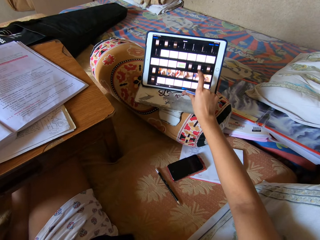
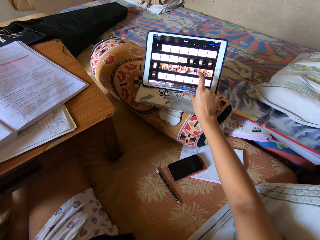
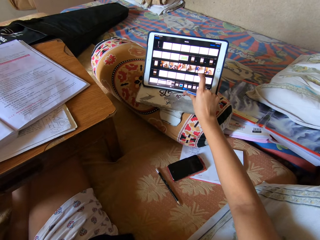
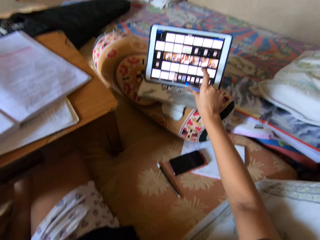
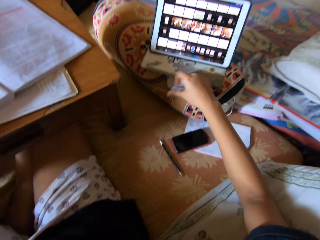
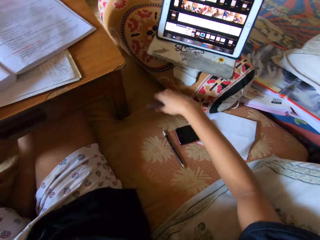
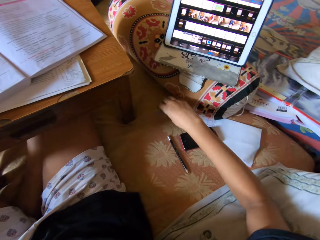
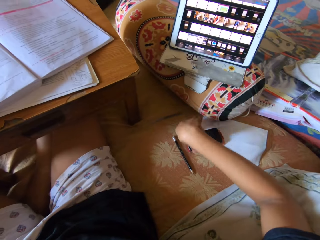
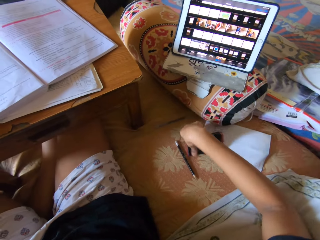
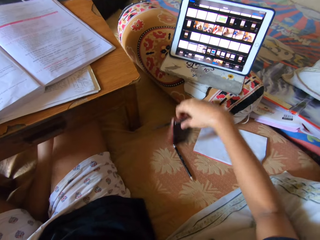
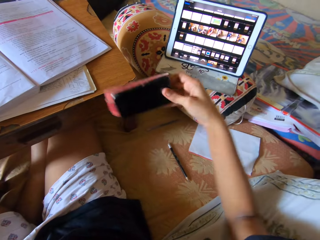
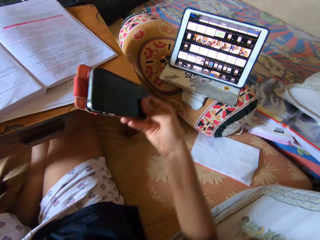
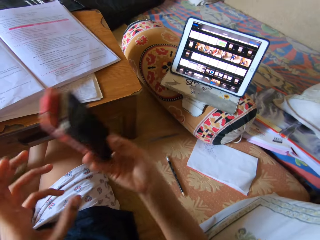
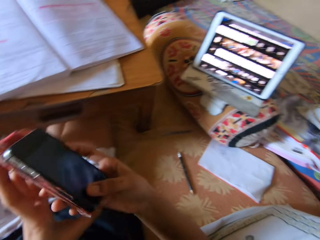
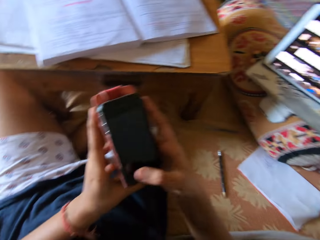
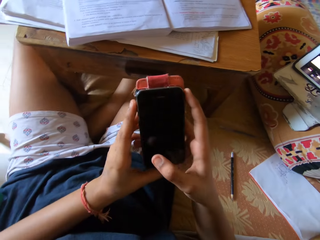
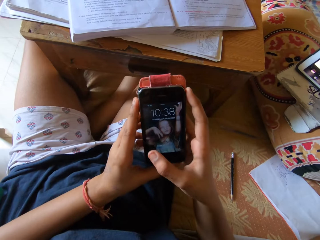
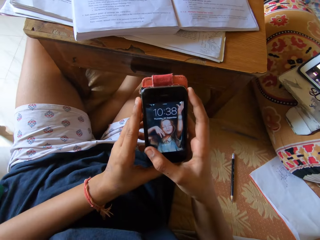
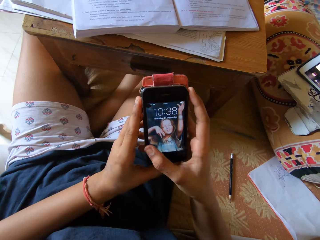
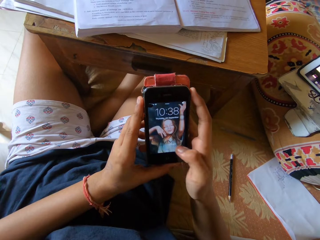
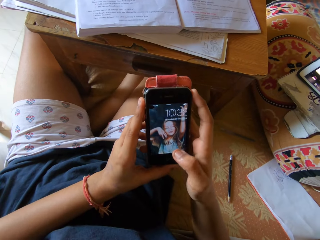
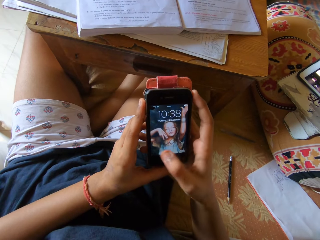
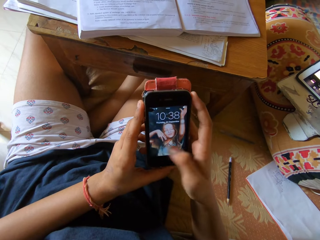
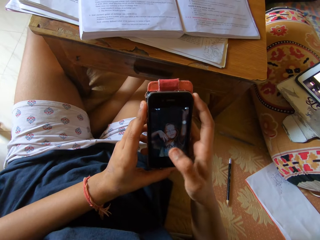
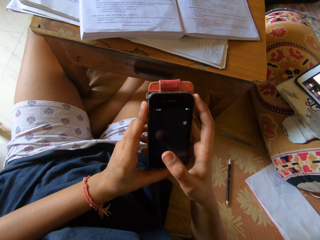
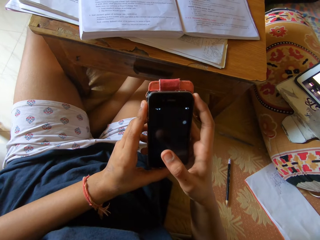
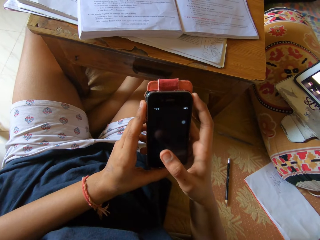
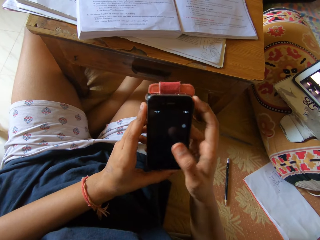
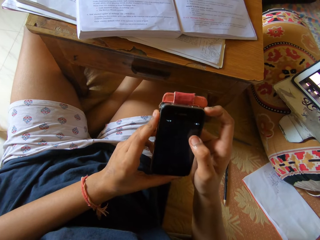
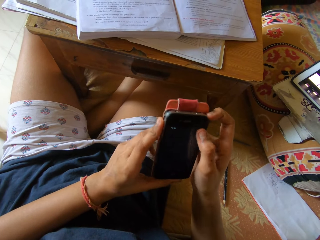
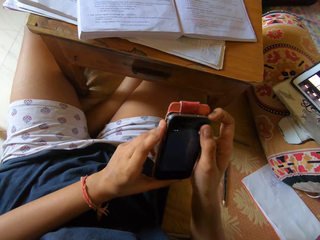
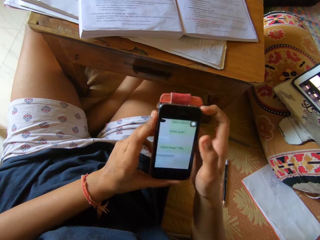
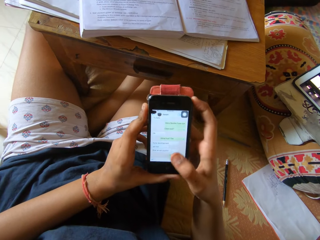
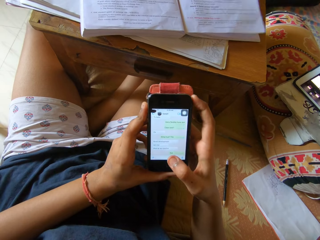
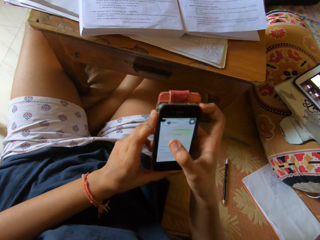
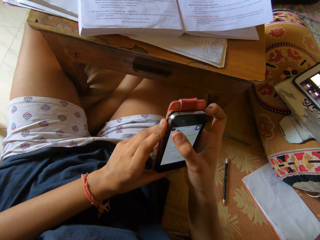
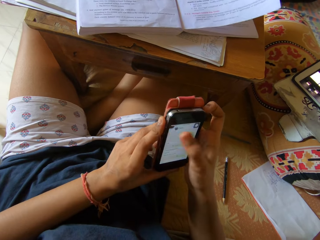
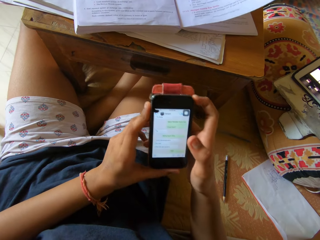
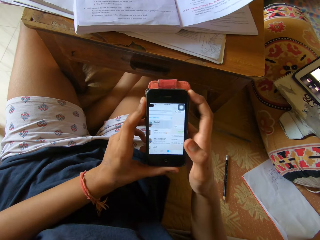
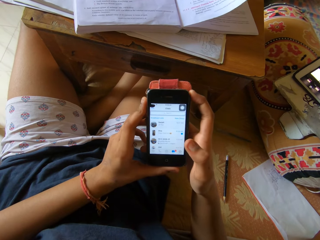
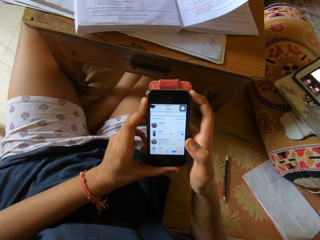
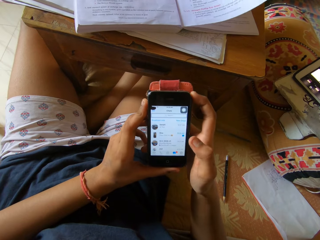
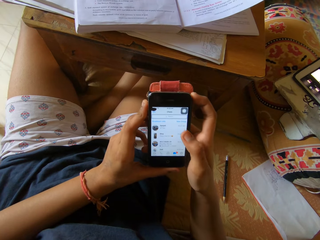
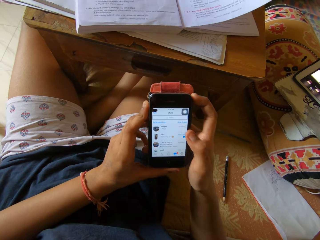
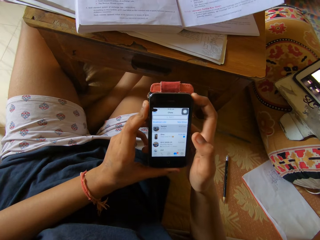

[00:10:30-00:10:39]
The camera wearer drops the biro on the floor. They place the pen on the bed. They pick up the phone from the floor. They press the phone.

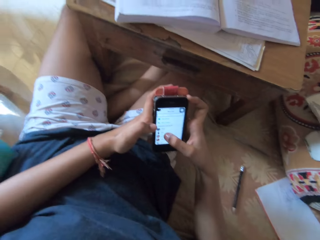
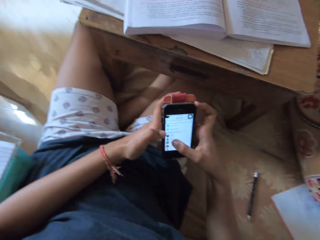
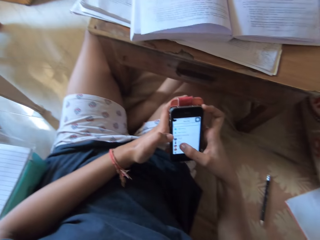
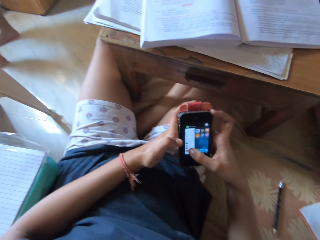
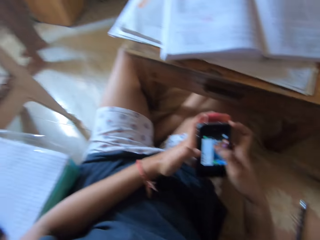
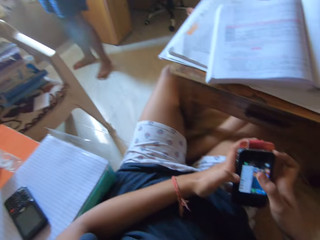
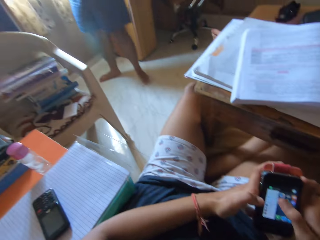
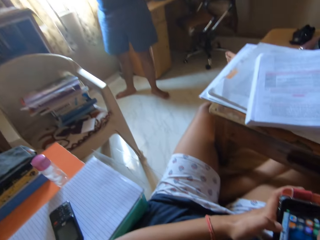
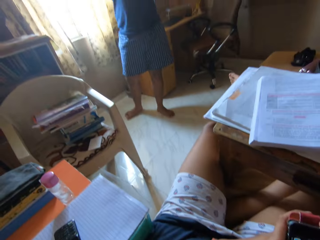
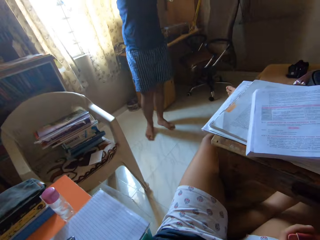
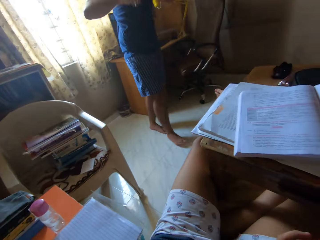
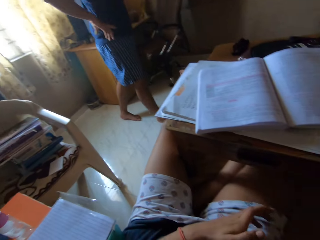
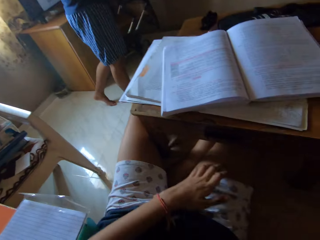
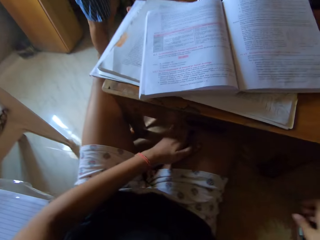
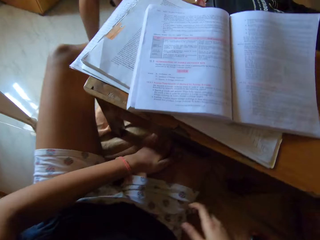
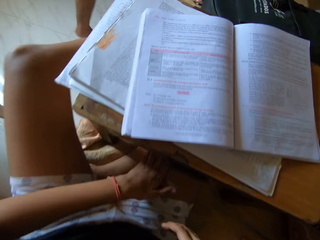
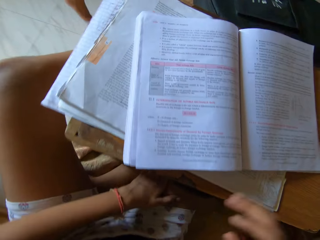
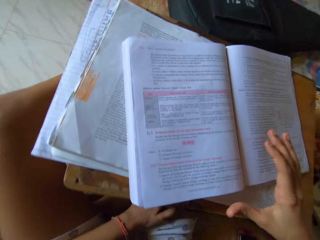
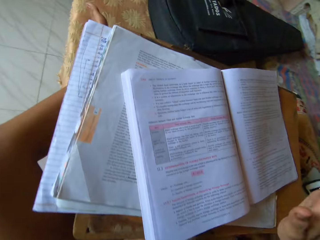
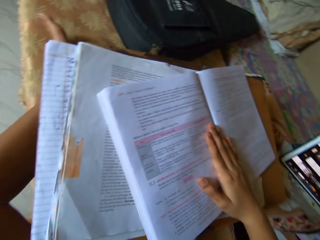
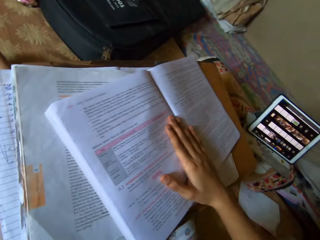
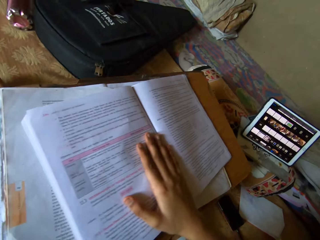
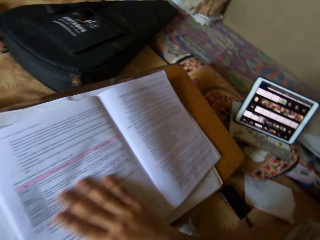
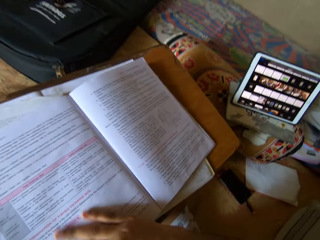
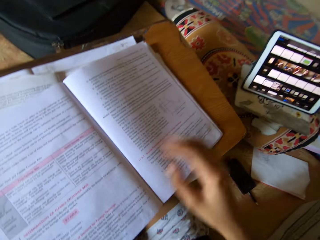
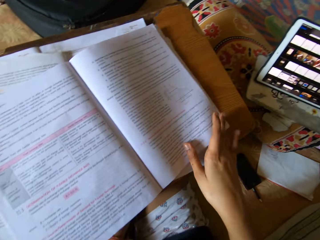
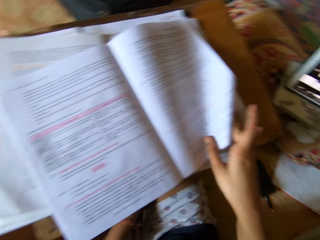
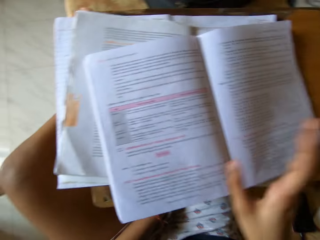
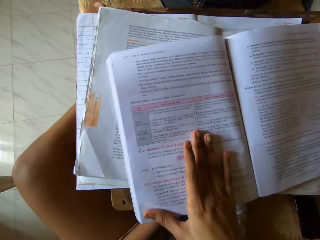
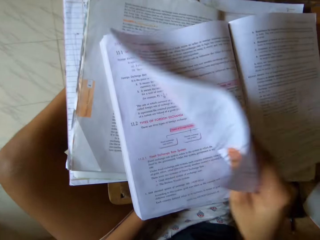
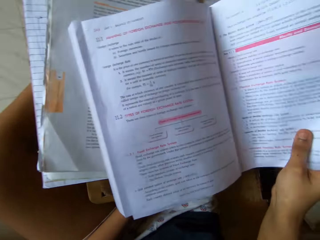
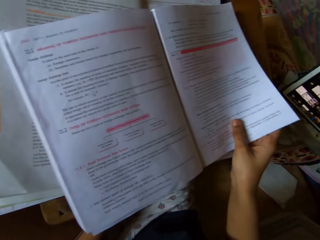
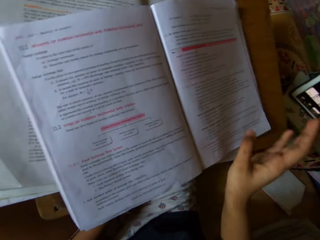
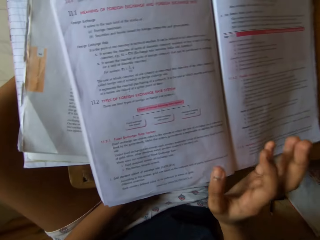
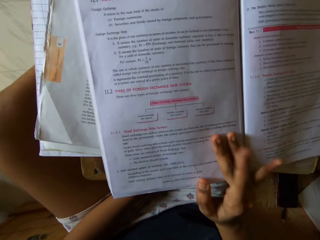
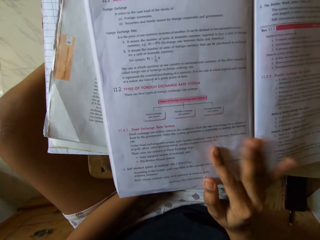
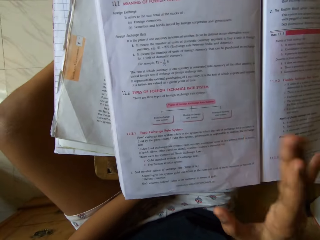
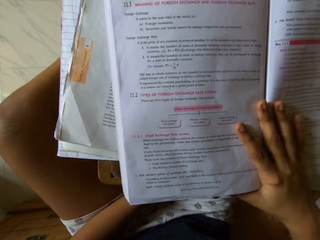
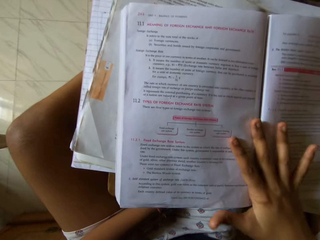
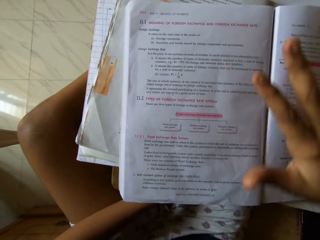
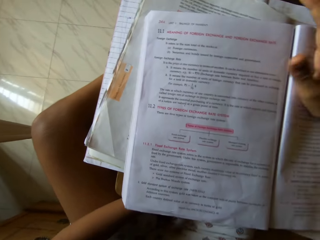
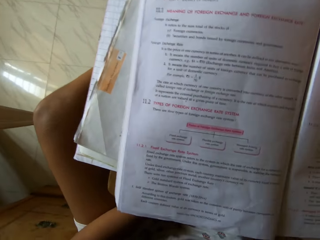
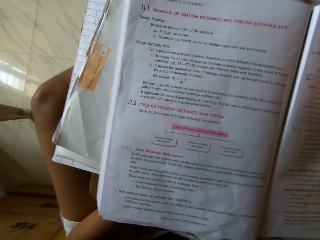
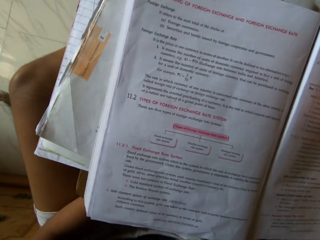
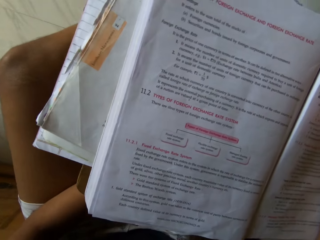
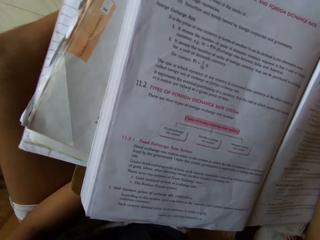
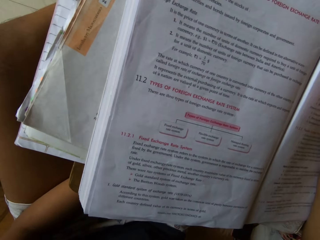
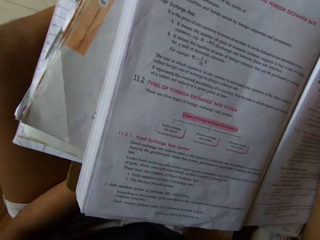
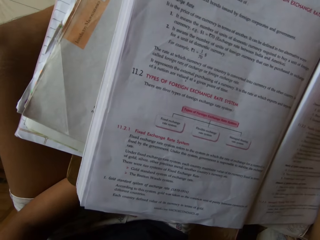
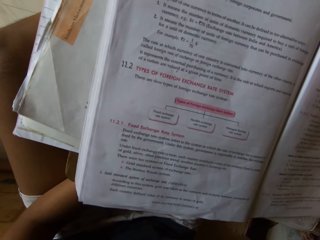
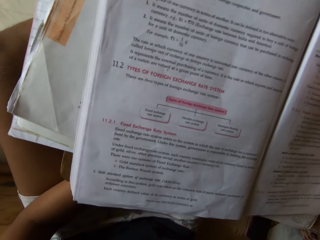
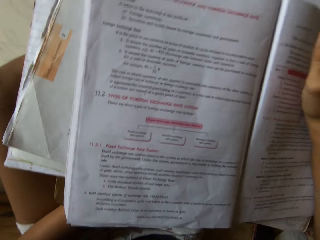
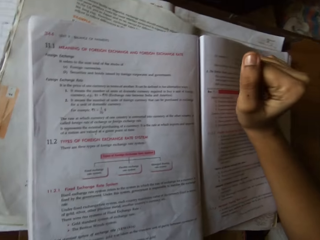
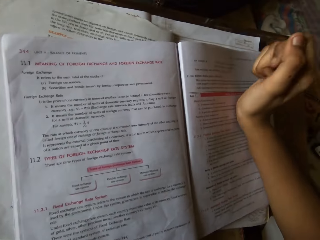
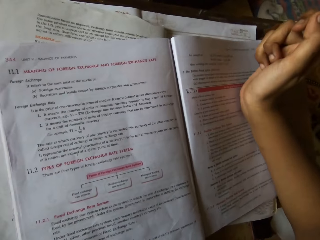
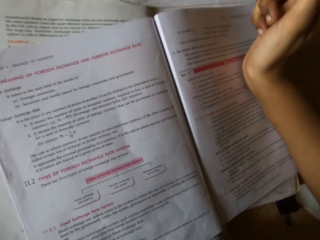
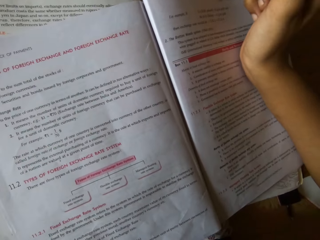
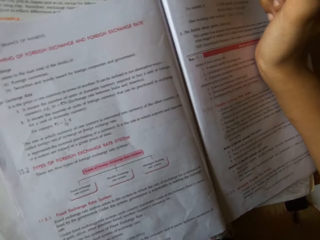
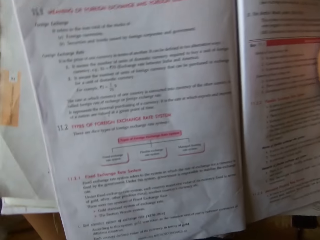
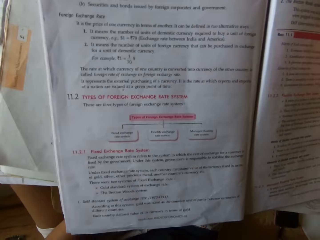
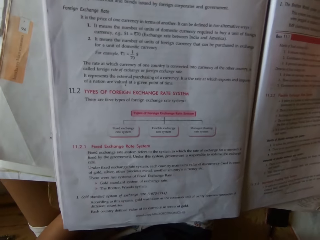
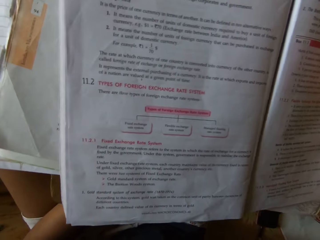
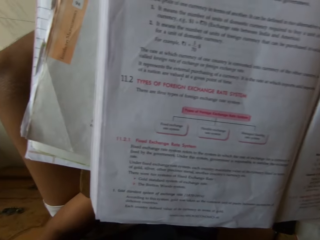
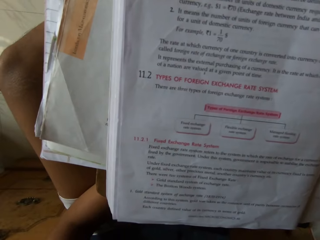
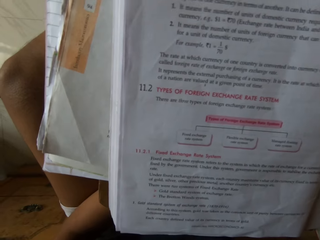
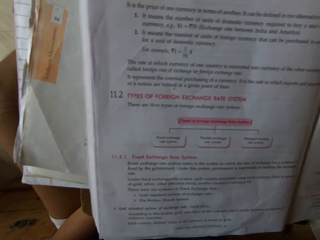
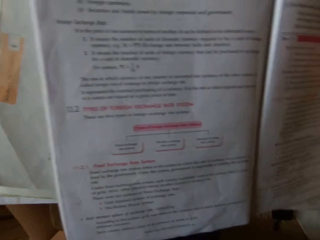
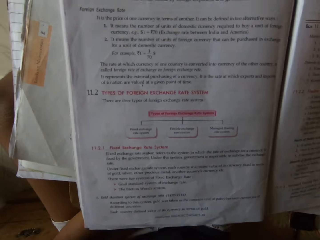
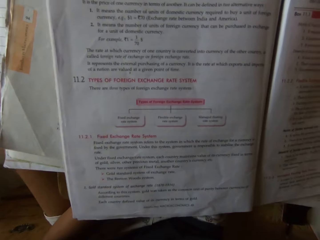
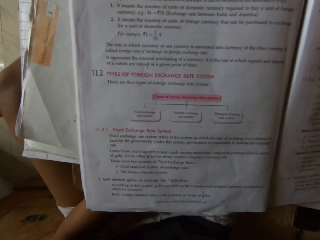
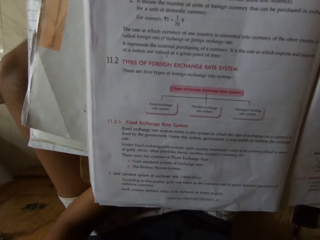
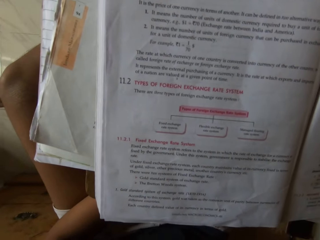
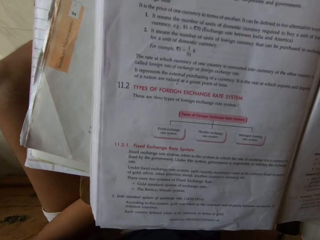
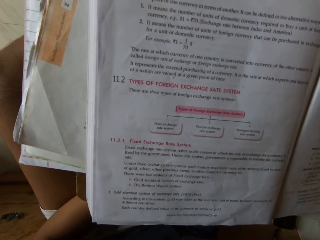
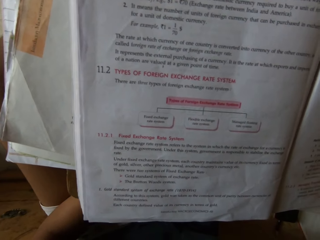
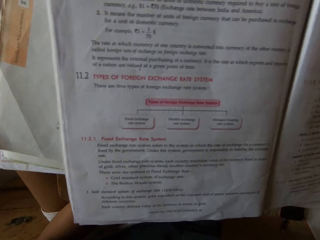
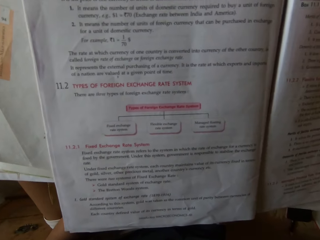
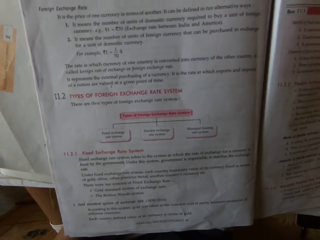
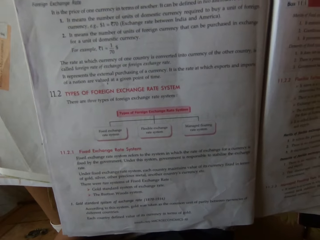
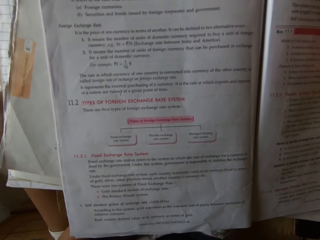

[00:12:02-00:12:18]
A person walks around the room. The camera wearer drops the phone on the floor. They place the phone on the bed. They hit their right hand on the textbook. They touch the book. They turn a textbook page. They touch the book. They look at the book.
